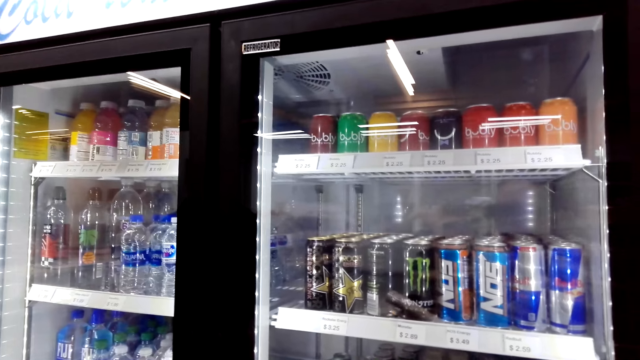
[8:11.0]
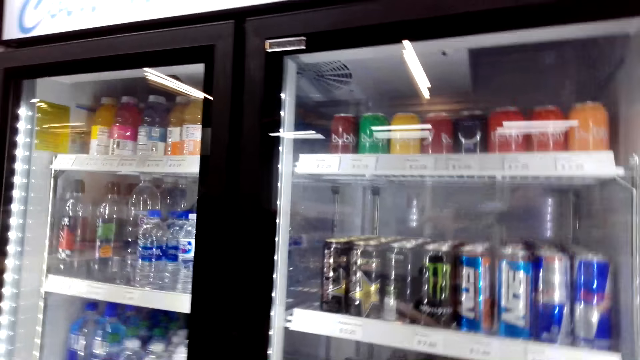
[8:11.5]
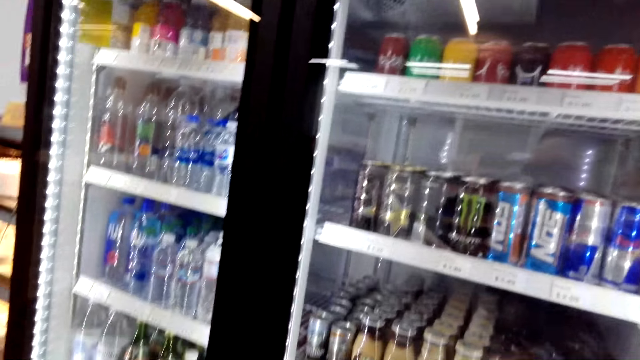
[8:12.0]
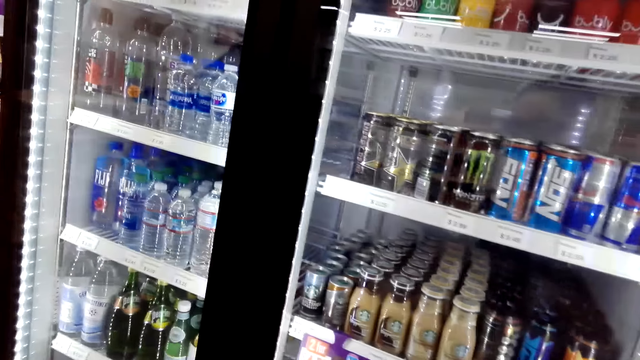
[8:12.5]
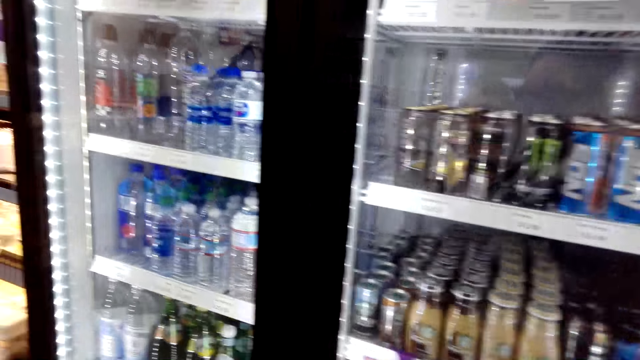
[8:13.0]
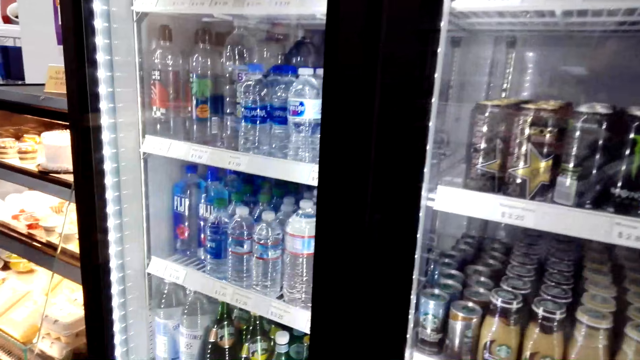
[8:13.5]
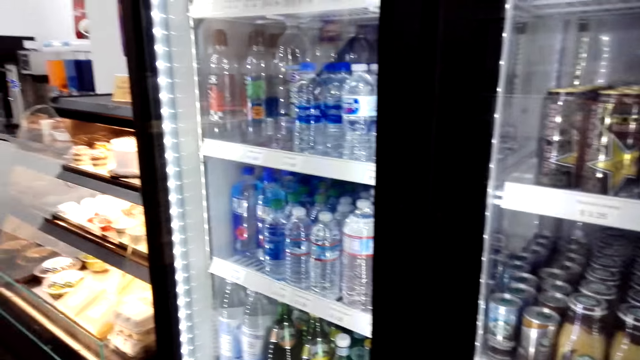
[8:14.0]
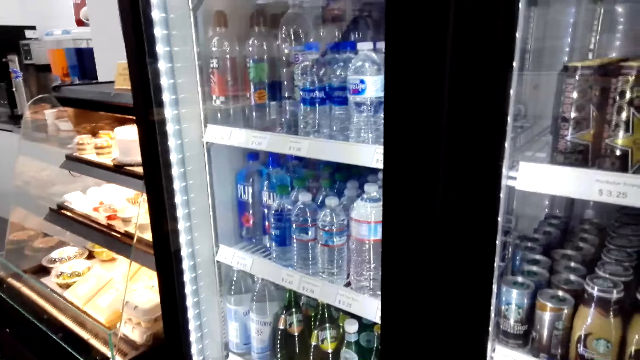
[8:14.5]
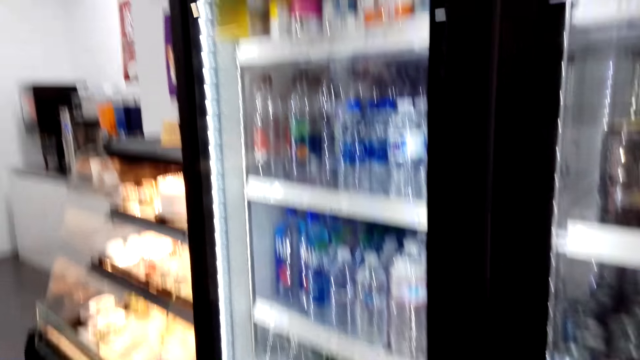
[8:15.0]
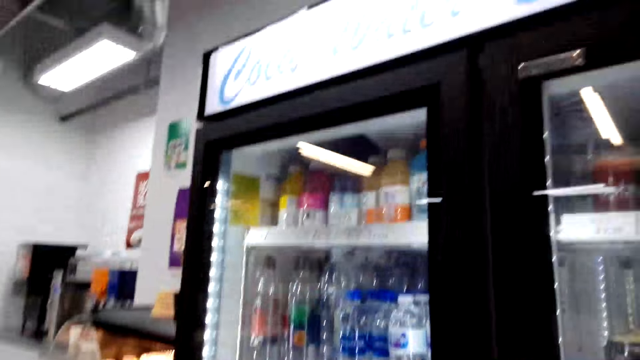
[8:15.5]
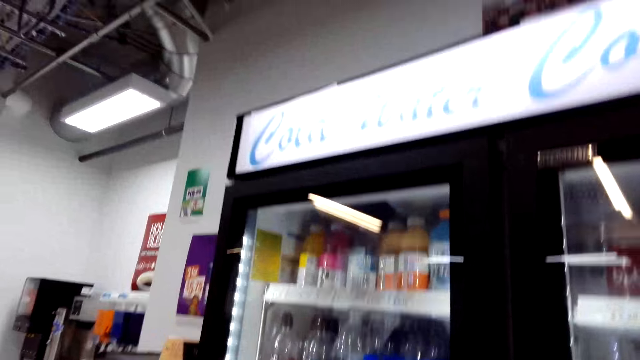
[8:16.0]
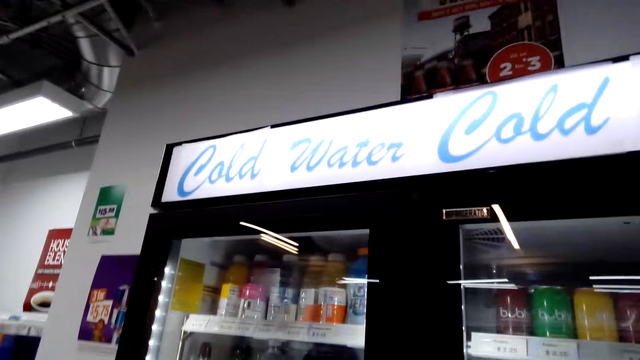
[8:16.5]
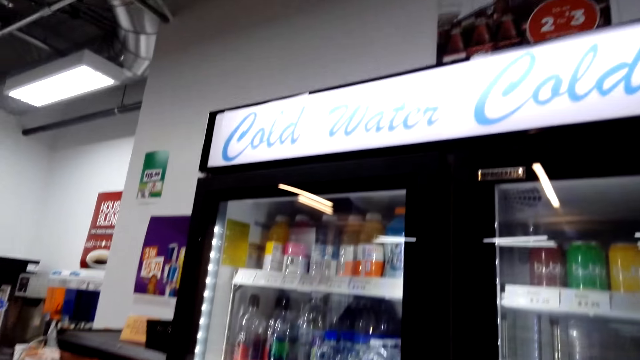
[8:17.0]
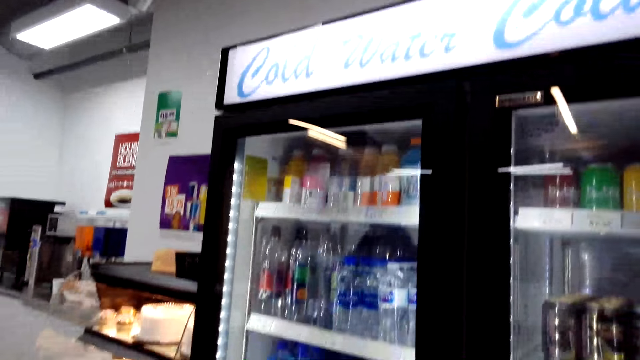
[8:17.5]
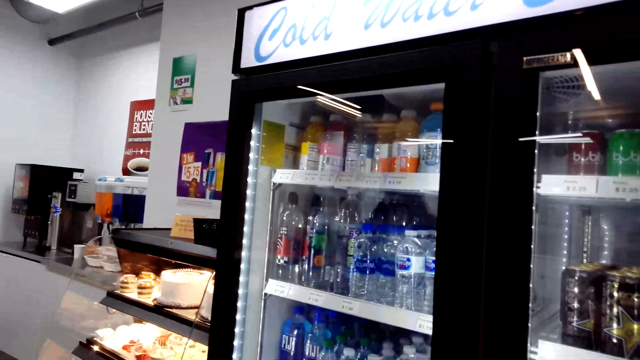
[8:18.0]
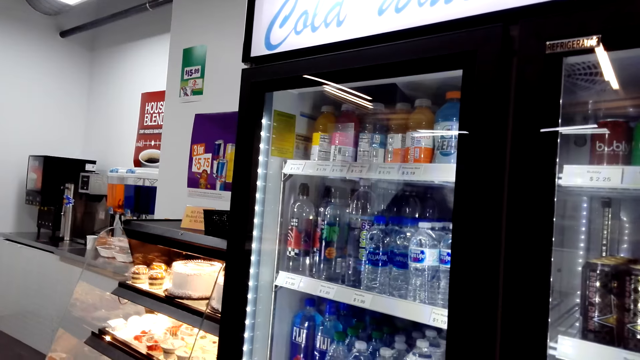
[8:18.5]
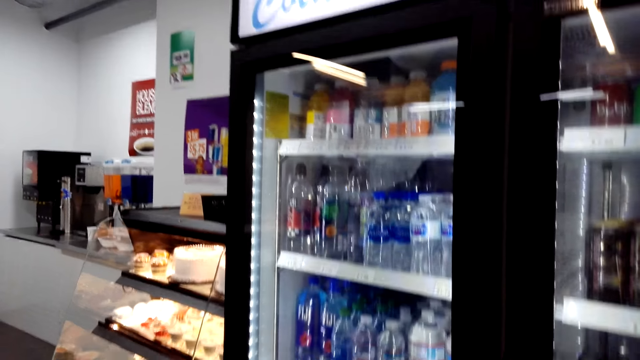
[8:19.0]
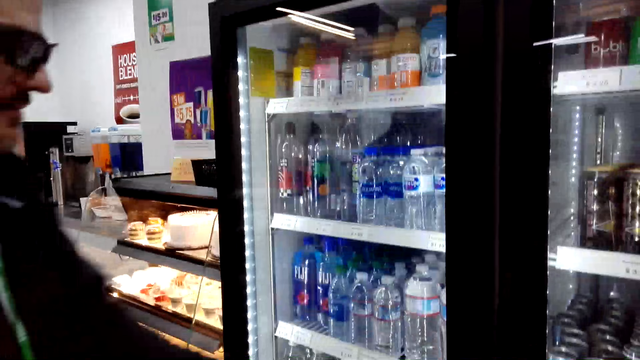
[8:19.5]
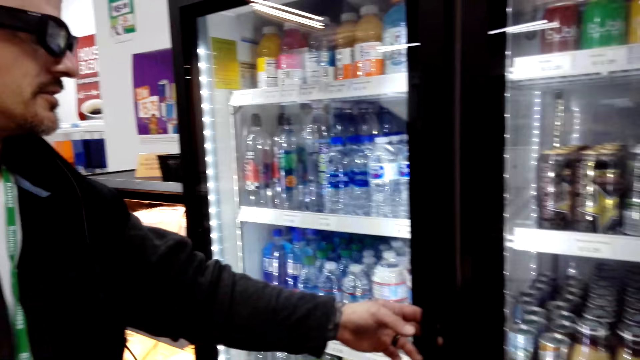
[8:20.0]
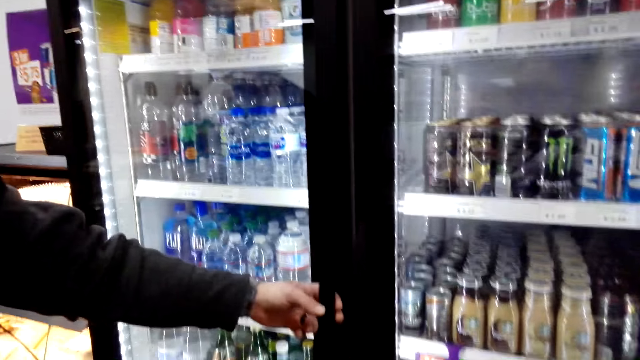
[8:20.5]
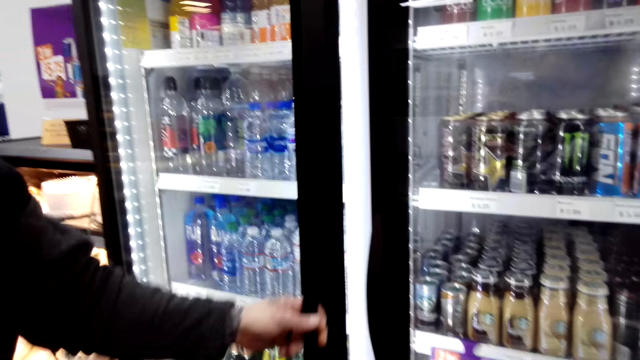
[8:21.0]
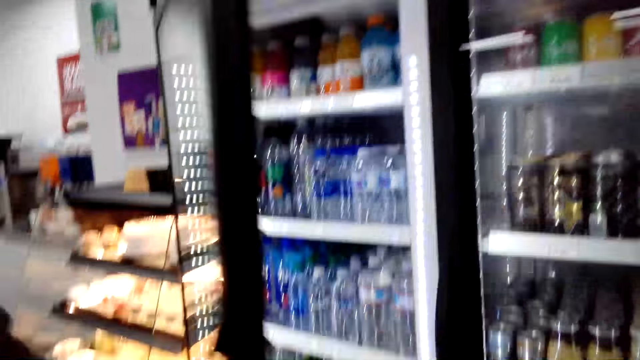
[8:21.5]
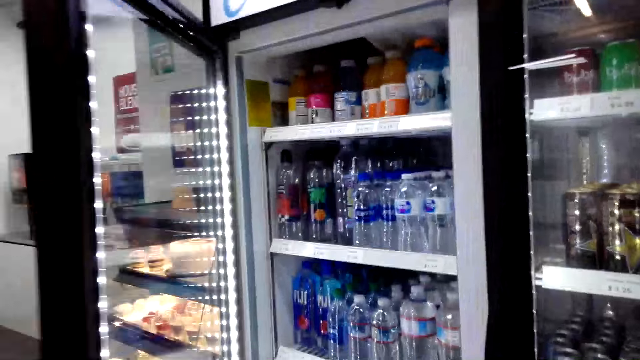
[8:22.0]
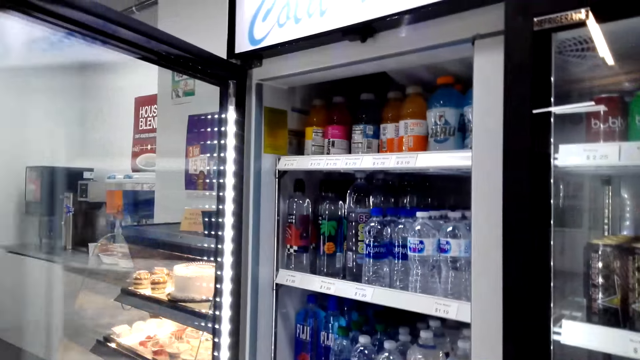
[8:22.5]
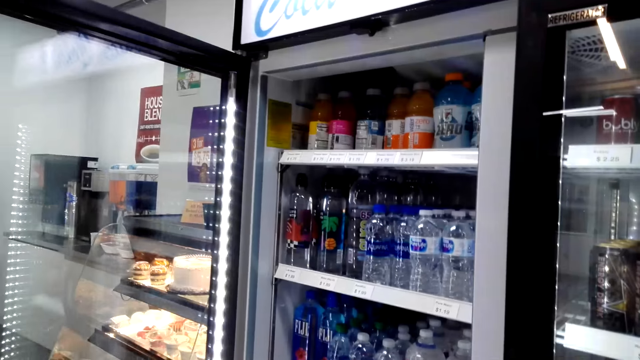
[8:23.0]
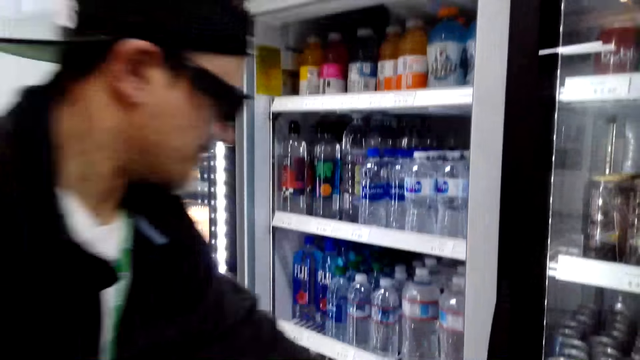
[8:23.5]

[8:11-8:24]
A man opens the refrigerator.

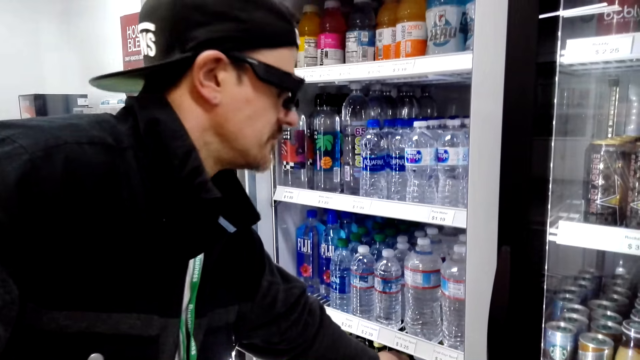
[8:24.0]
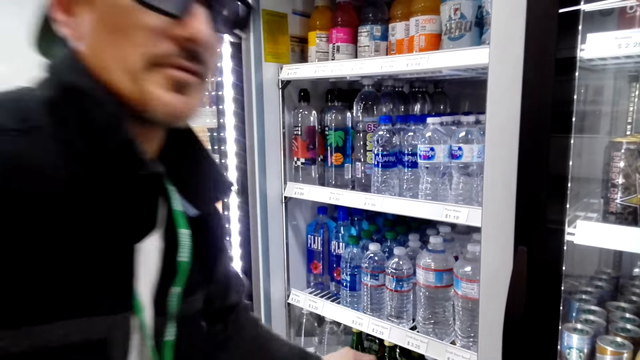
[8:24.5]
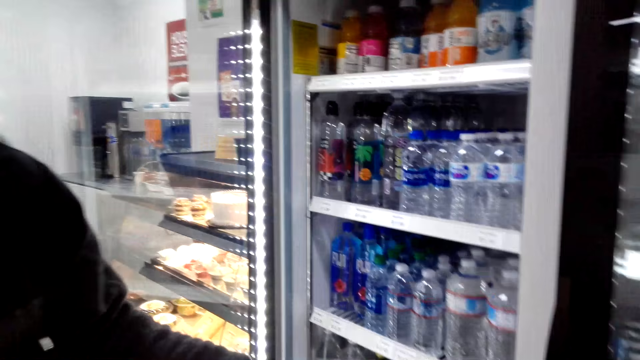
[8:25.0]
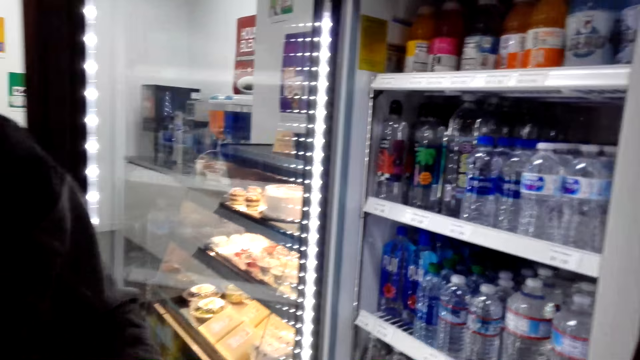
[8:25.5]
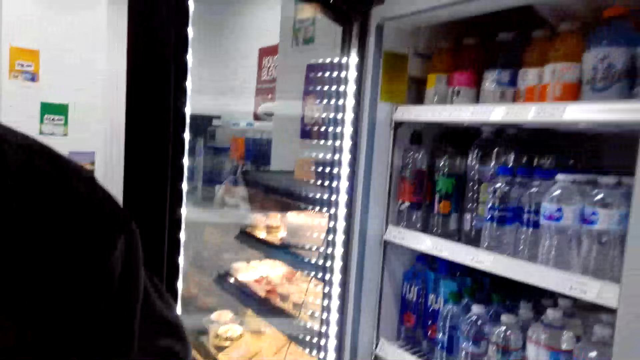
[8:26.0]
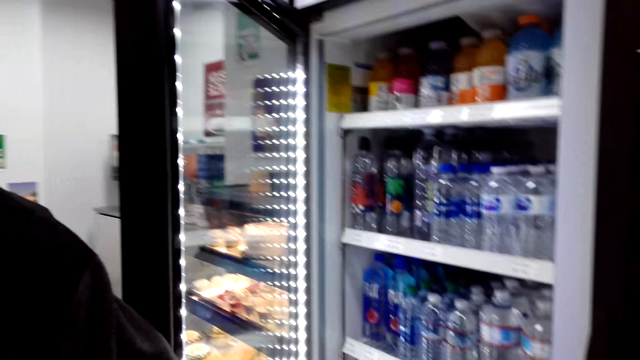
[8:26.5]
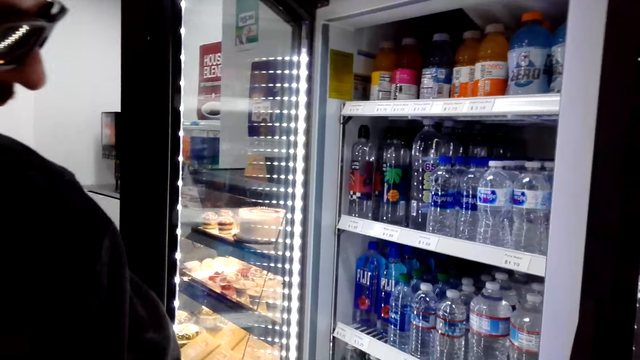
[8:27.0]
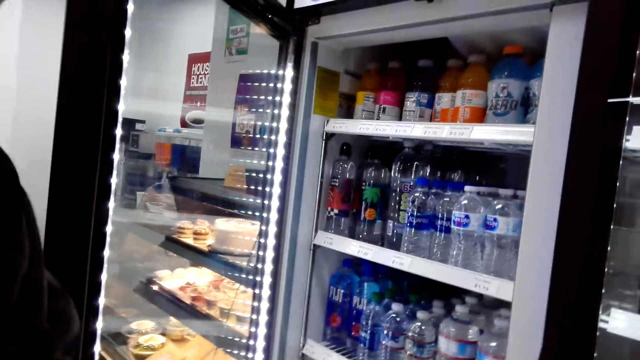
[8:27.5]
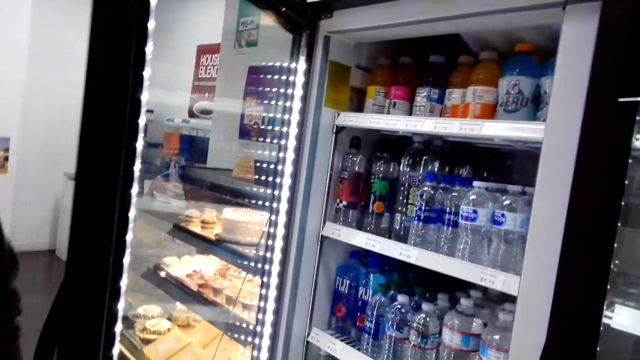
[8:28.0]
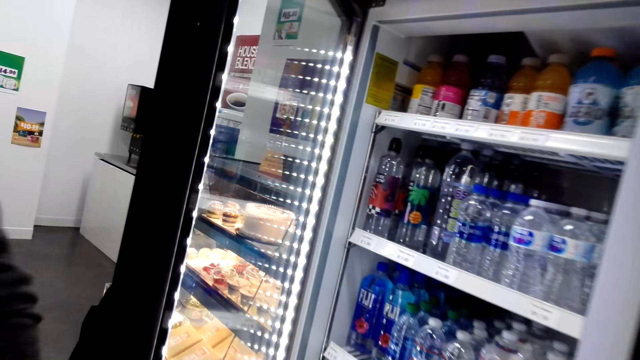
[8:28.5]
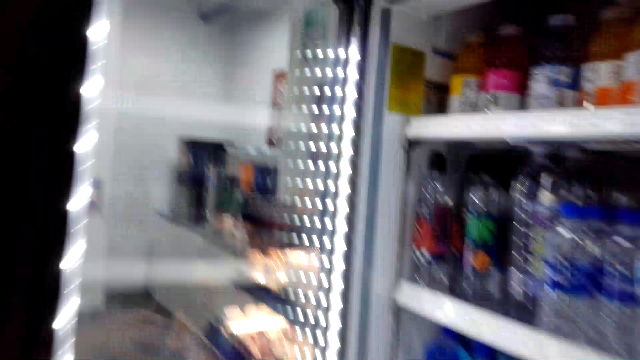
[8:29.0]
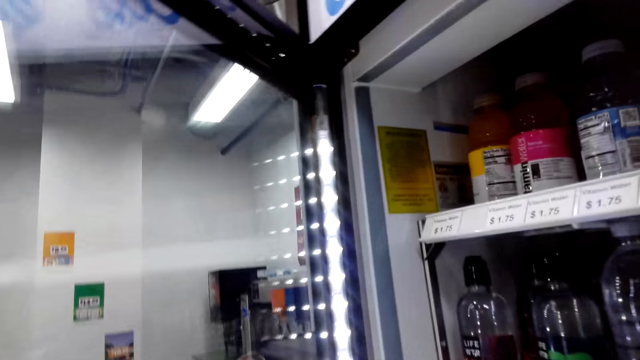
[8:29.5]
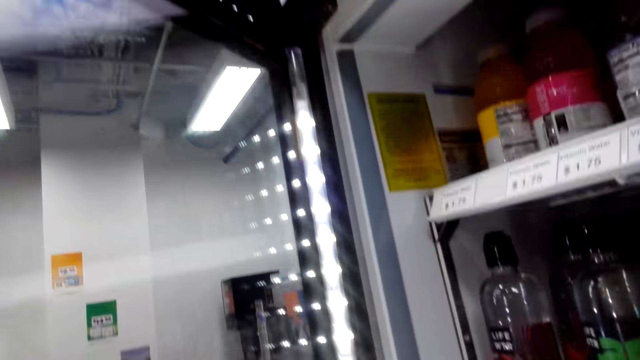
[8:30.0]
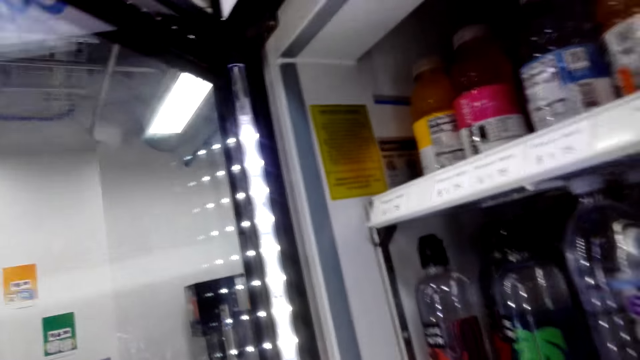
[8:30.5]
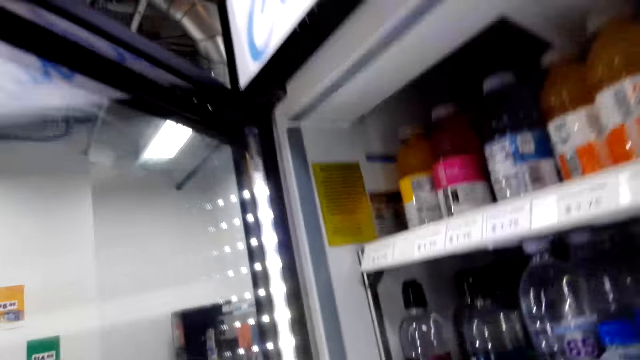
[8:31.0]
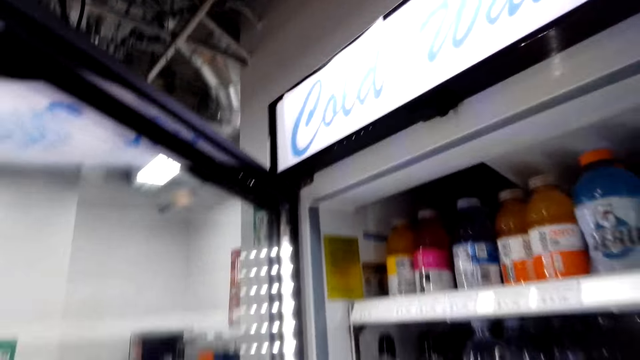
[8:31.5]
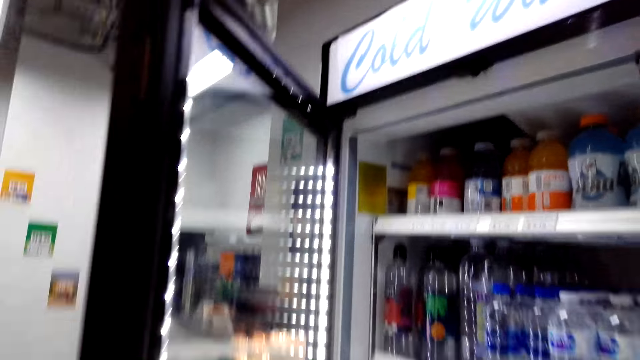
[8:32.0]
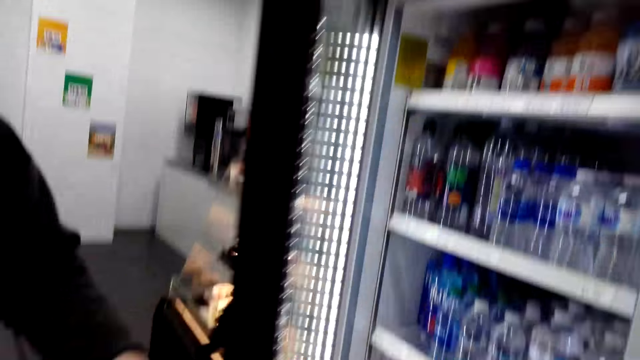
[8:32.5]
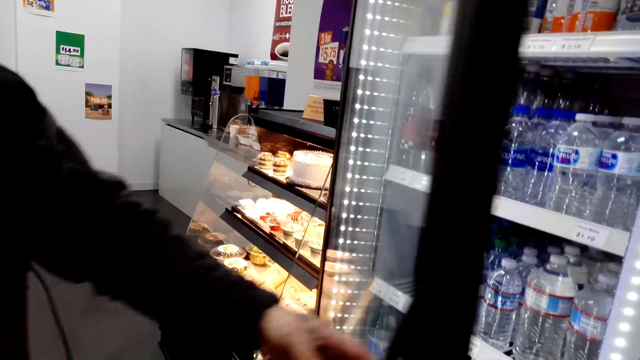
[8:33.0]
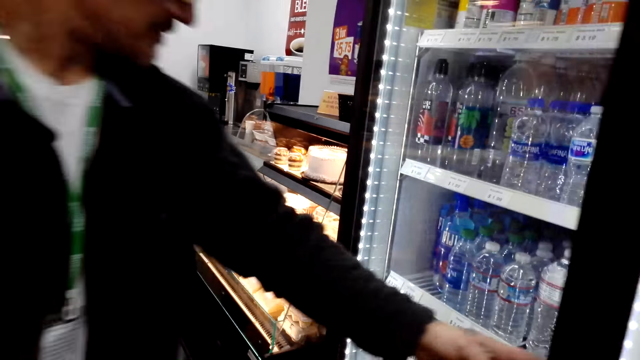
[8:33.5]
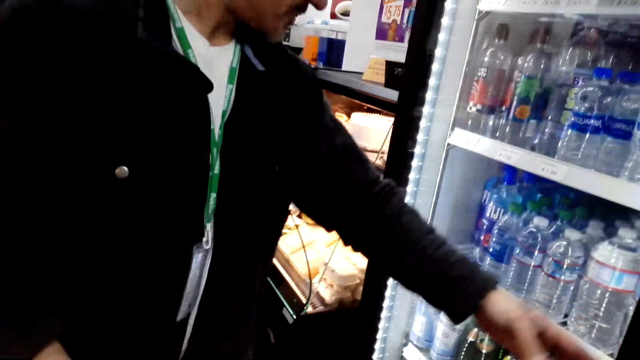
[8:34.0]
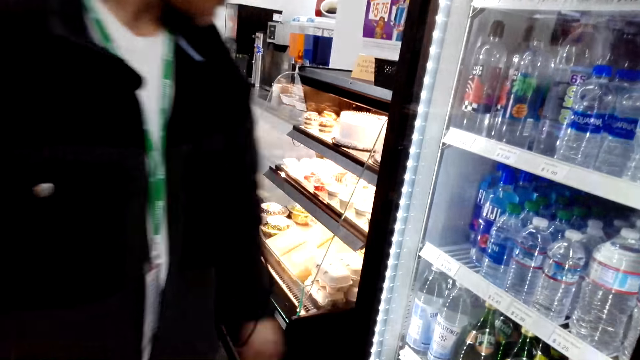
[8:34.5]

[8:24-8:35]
A man picks up a drink. The man closes the refrigerator.
